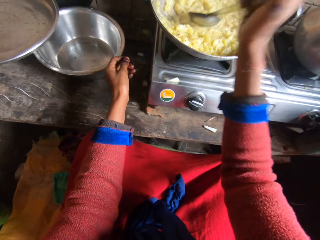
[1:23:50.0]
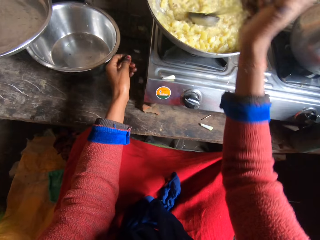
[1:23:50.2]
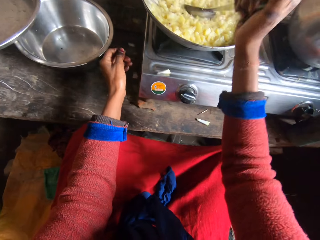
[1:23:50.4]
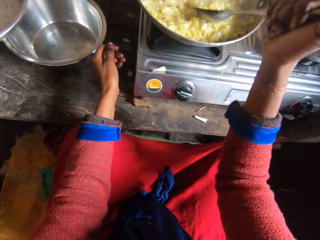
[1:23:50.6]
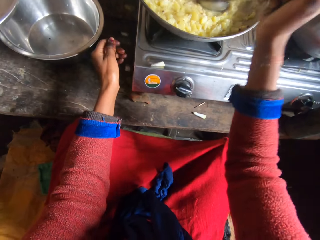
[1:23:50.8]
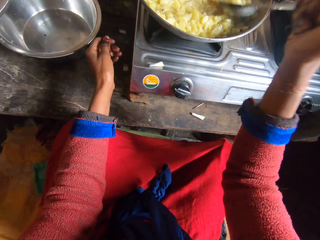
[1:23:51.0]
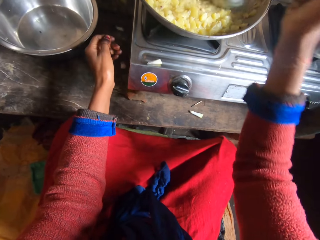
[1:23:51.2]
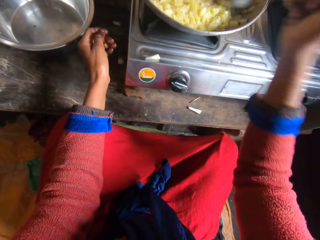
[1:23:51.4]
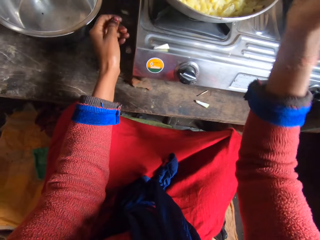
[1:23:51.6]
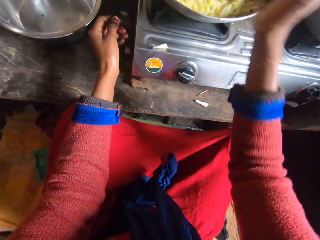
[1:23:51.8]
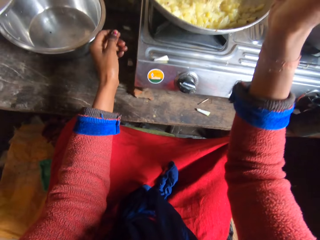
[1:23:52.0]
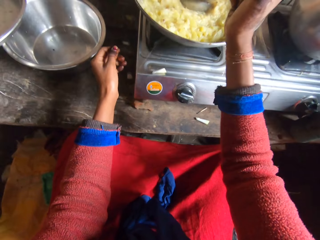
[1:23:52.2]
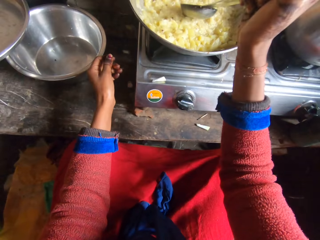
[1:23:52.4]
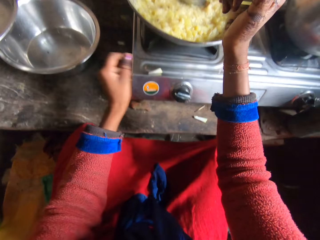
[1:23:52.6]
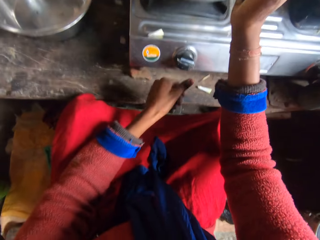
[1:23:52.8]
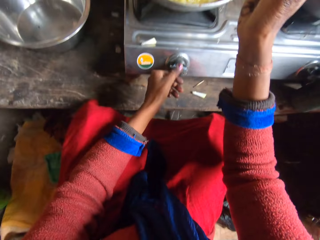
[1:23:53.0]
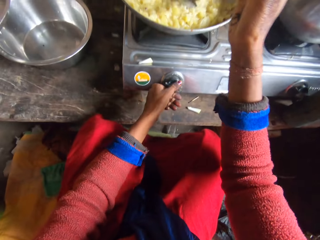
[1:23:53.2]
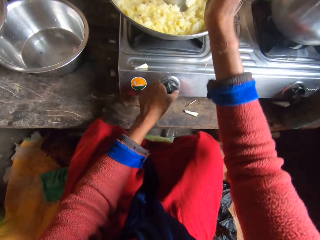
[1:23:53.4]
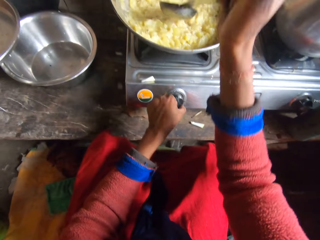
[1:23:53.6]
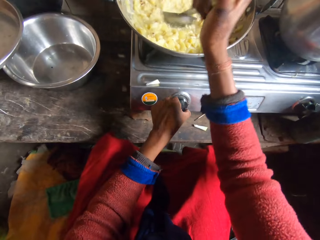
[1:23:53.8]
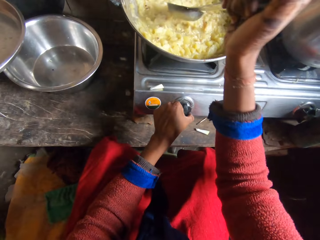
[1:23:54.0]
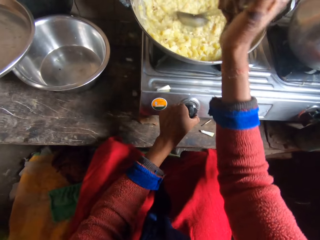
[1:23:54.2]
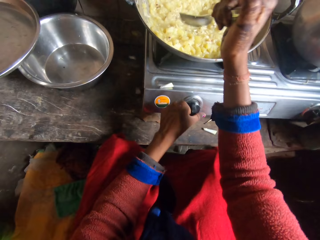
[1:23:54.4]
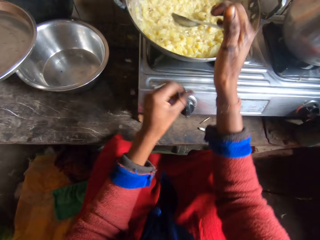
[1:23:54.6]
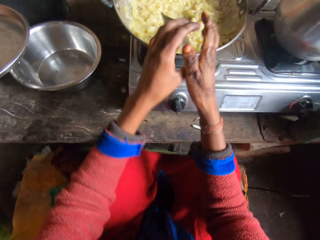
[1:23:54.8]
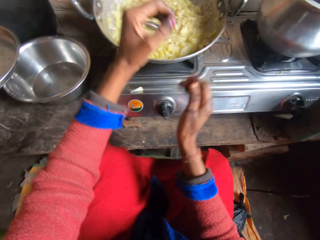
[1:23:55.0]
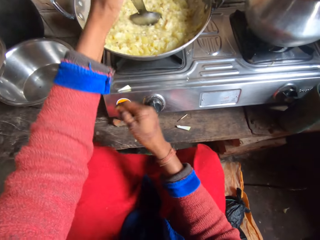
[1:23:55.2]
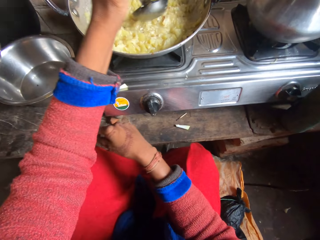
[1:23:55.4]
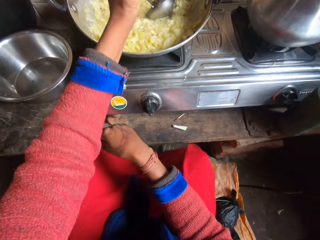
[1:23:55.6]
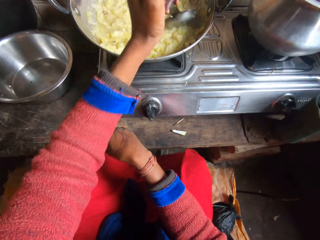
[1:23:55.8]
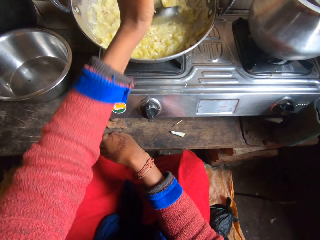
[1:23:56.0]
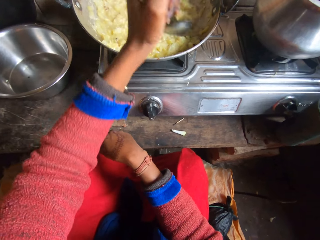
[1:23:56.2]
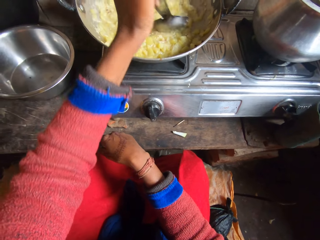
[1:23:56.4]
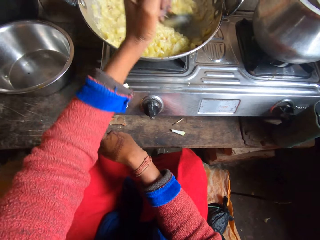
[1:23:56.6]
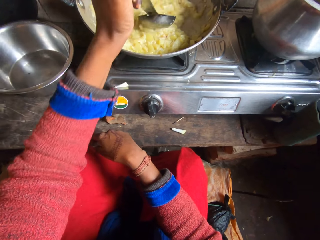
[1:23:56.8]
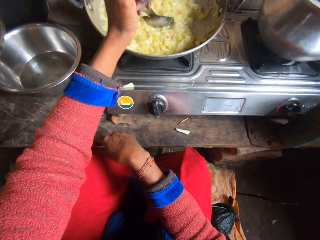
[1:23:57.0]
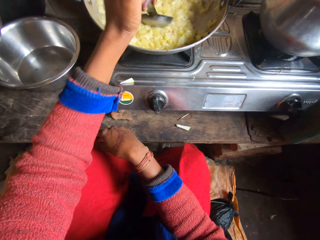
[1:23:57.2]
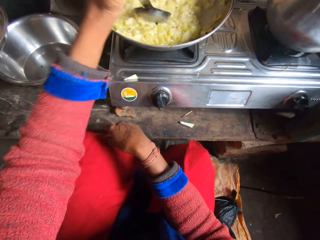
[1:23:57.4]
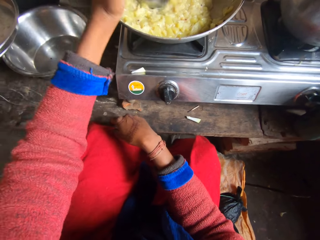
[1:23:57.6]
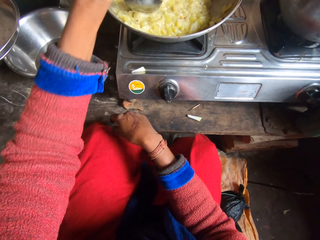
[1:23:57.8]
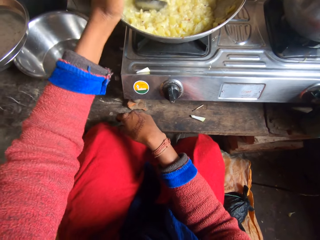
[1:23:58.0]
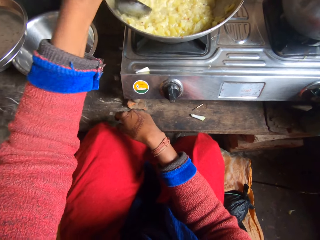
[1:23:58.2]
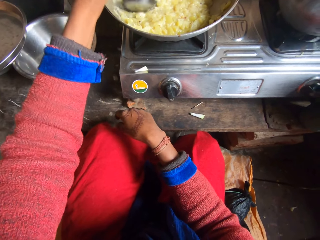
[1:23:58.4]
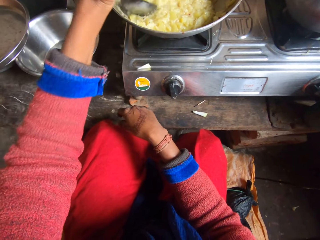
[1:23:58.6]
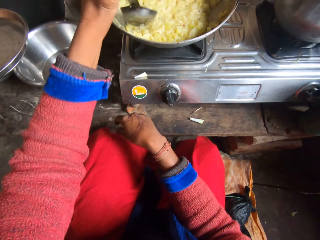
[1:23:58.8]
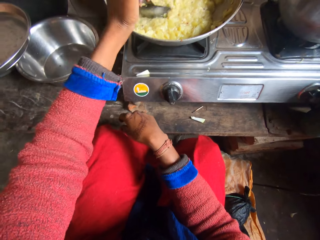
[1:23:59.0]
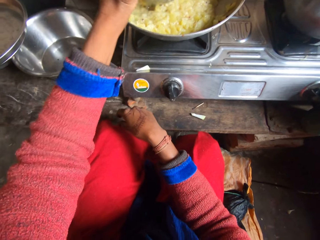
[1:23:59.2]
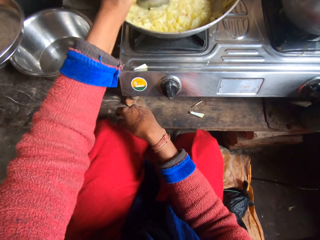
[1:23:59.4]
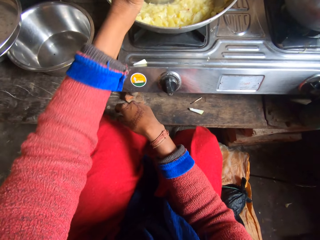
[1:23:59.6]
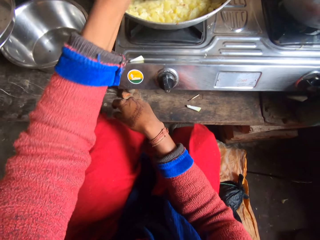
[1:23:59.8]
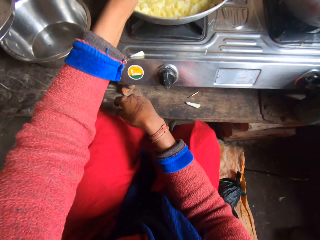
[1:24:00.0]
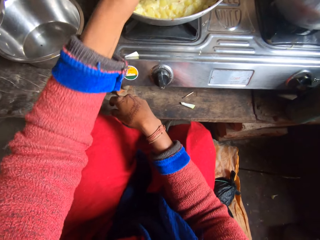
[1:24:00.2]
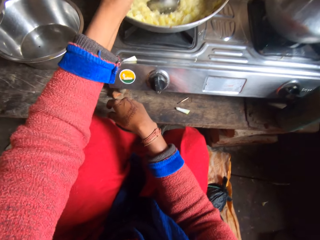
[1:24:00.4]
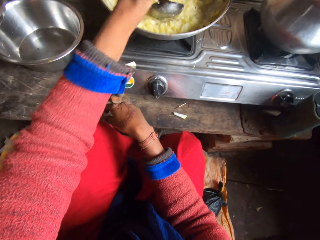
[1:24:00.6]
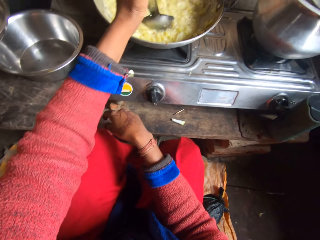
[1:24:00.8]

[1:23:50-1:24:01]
The camera wearer adjusts the power control of the cooker. She smashes the food with the cooking spoon with the right hand. She switches the spoon from her right to left hand. She smashes the food in the pot with the cooking spoon with the left hand.

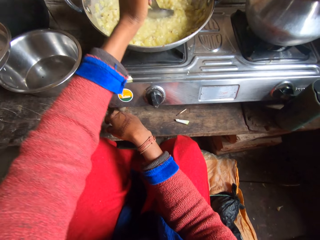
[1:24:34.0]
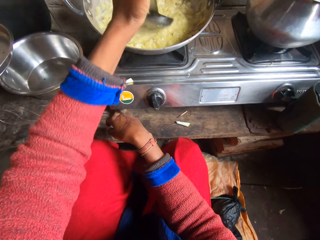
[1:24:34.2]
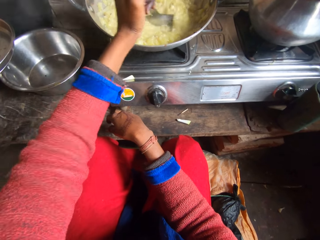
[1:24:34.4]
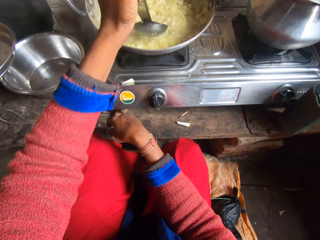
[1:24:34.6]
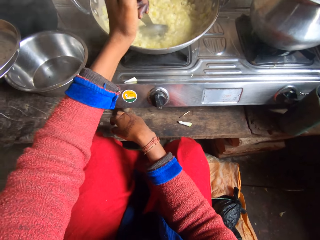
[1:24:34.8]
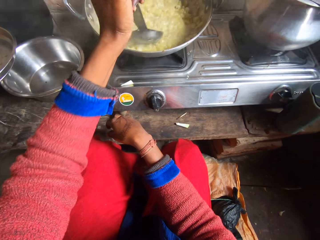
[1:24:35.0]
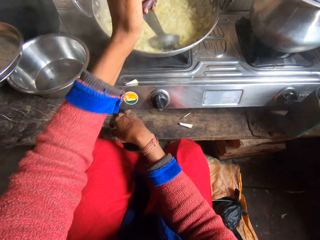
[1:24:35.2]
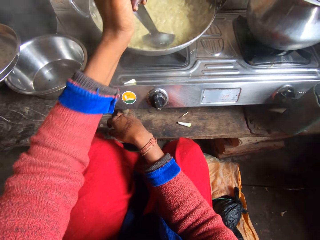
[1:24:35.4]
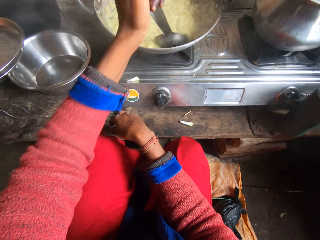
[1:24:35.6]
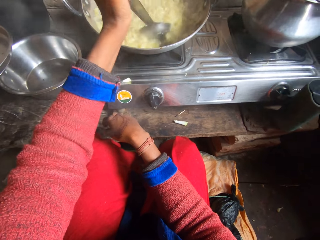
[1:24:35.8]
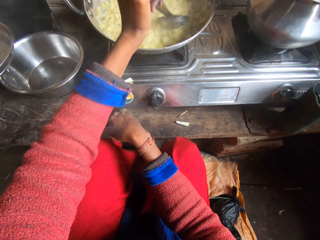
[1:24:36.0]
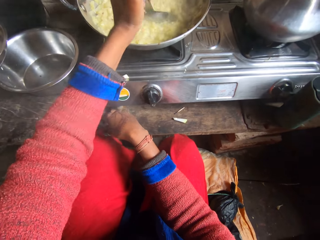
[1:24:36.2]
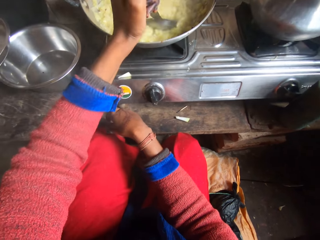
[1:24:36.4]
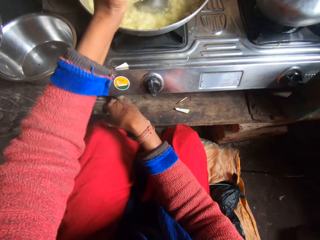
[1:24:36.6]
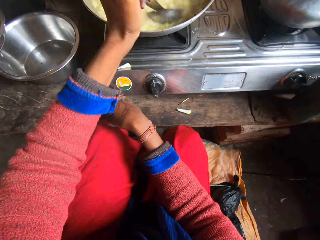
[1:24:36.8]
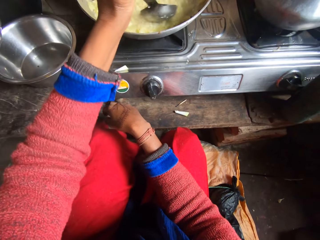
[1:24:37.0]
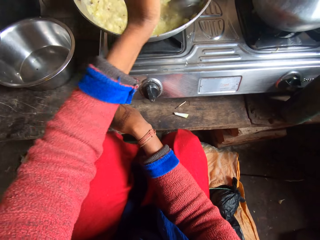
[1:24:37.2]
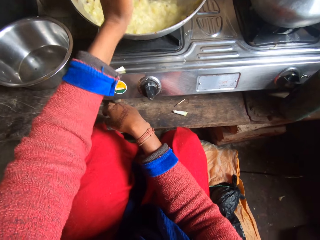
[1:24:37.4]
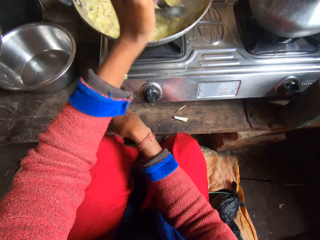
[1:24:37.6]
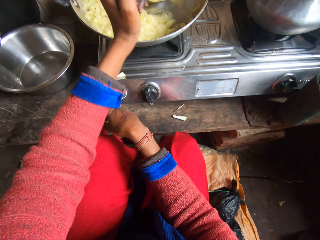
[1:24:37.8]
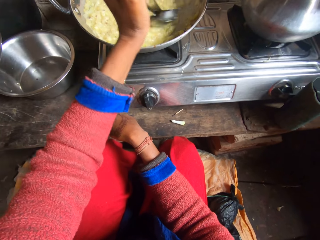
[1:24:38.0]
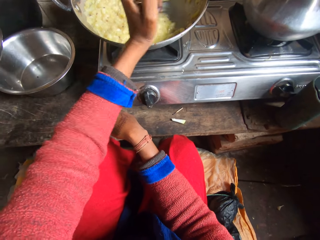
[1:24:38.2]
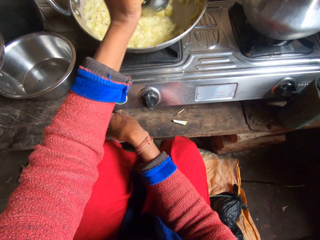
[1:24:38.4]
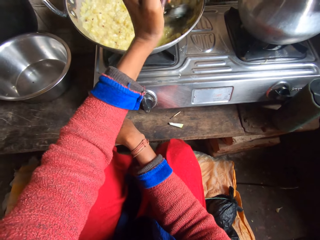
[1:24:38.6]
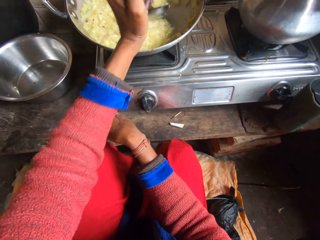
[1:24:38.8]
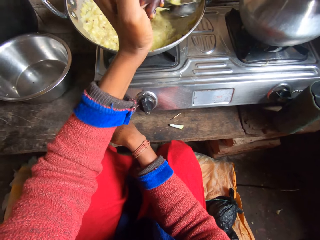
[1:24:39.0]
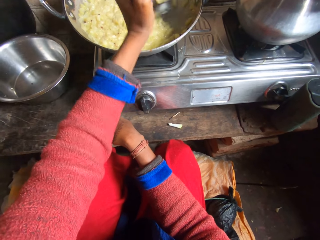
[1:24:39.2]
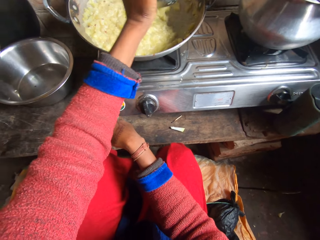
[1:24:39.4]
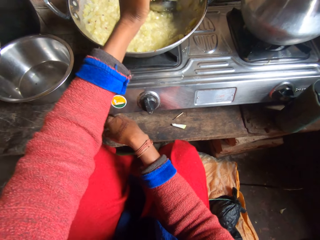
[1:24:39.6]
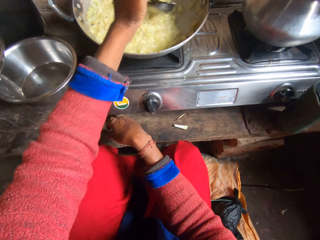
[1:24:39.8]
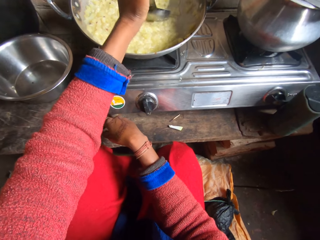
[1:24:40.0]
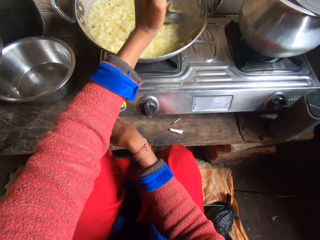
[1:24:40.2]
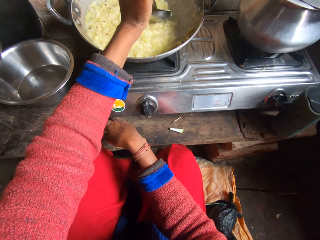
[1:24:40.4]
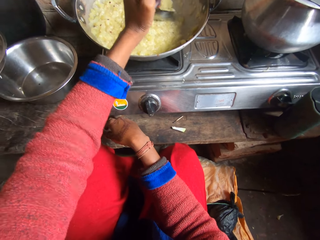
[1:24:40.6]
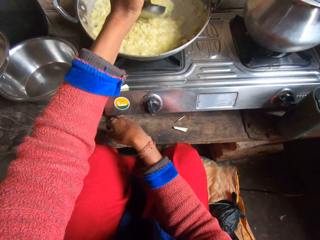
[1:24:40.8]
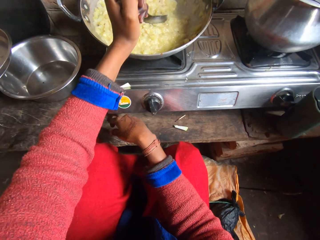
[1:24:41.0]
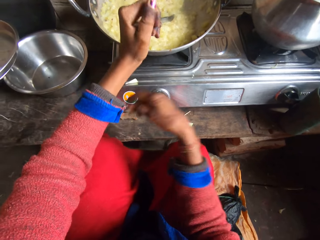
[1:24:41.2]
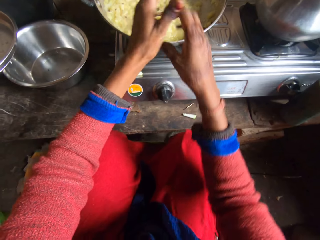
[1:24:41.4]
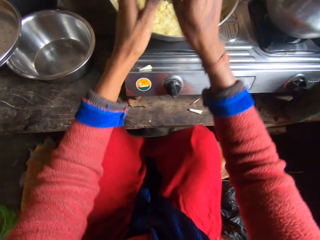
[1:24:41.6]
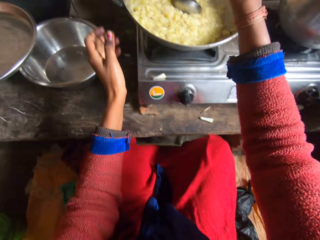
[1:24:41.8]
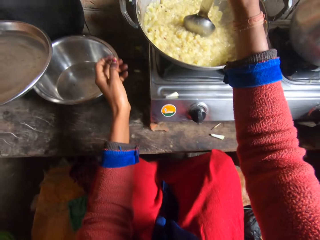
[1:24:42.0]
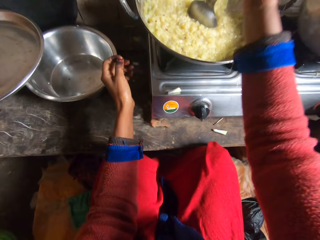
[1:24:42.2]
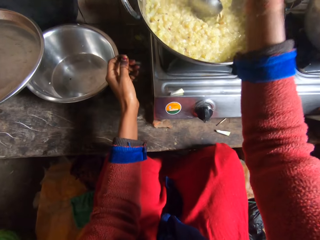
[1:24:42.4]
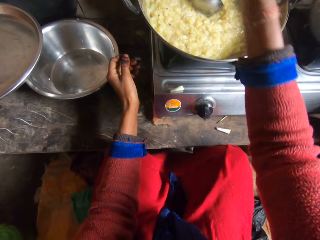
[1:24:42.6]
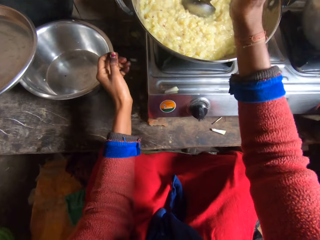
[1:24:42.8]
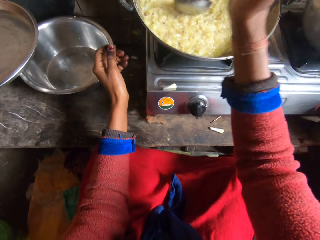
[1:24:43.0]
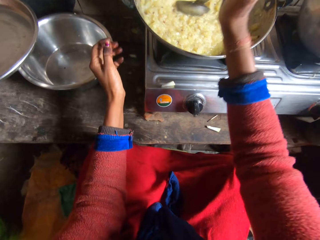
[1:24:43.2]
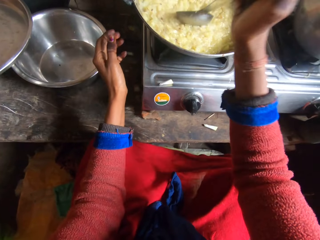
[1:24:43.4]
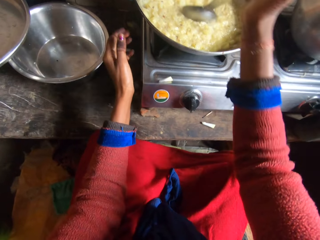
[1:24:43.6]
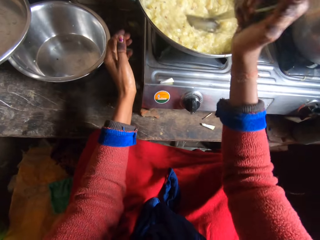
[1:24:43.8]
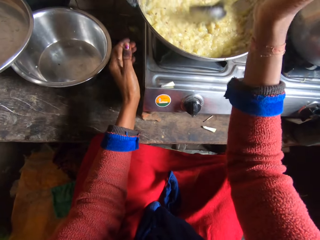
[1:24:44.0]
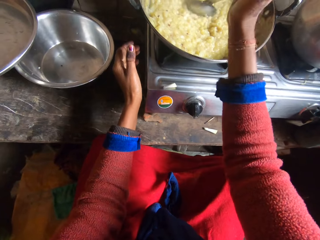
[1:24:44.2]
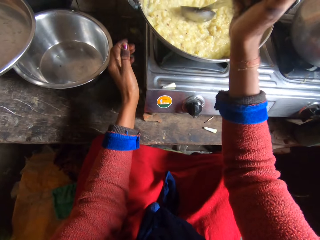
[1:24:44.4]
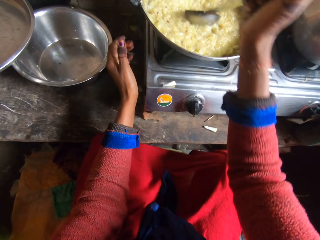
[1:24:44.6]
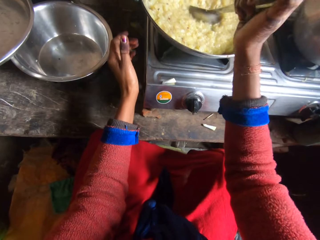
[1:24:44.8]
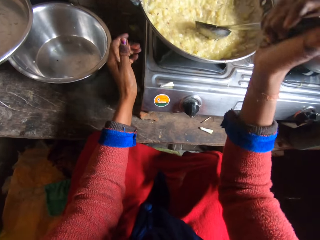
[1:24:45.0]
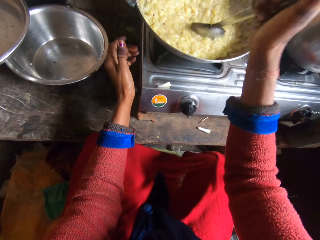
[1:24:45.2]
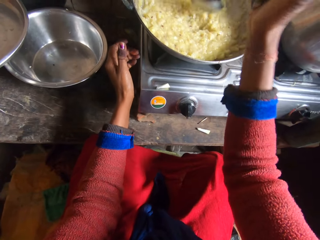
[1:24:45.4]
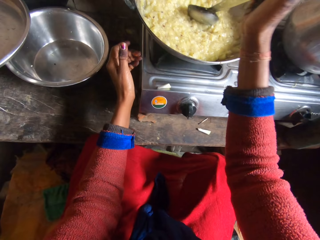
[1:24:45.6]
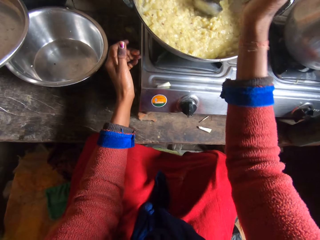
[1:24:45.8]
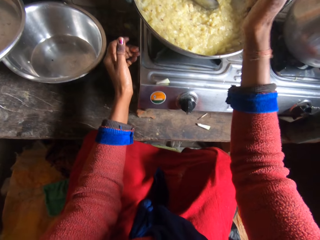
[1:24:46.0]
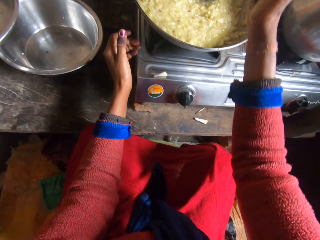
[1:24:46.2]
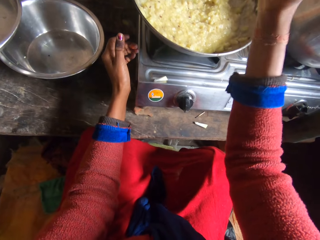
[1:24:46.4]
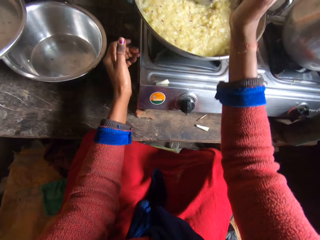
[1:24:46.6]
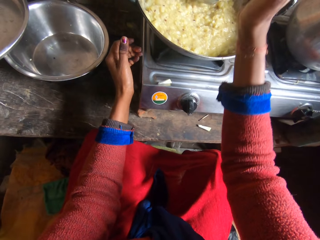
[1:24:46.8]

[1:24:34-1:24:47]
The camera wearer smashes the food with the cooking spoon with the left hand. She switches the spoon from her left to right hand. She smashes the food in the pot with the cooking spoon with the right hand.
